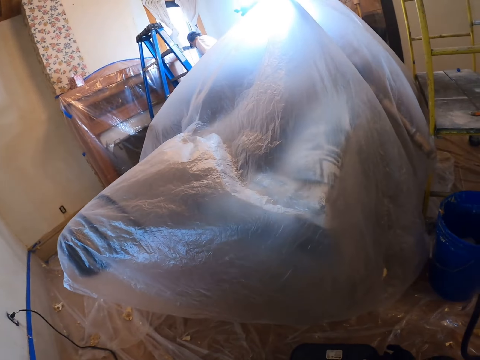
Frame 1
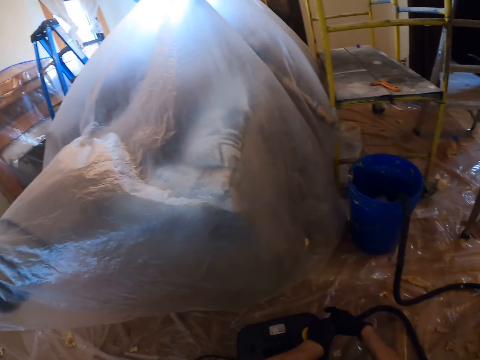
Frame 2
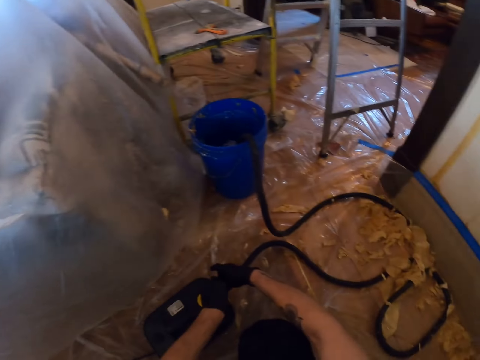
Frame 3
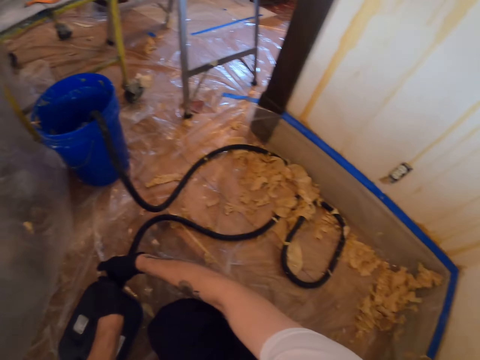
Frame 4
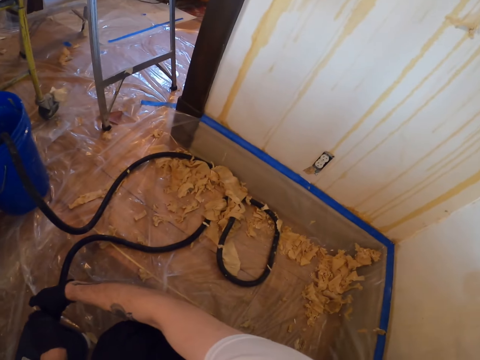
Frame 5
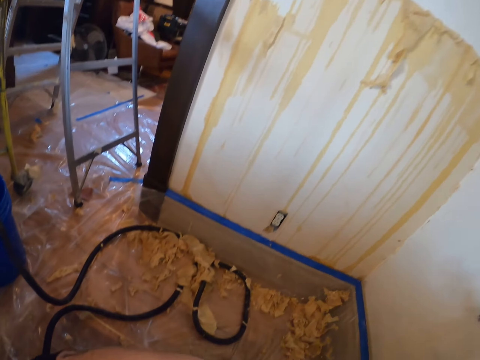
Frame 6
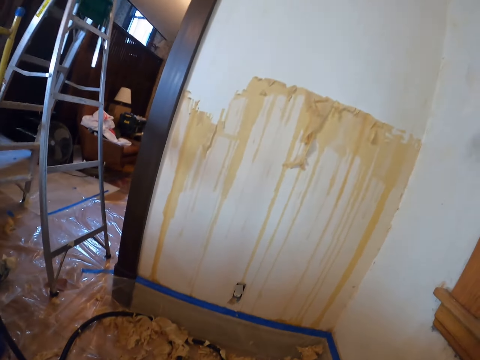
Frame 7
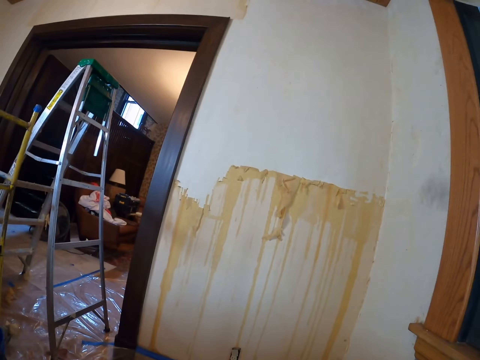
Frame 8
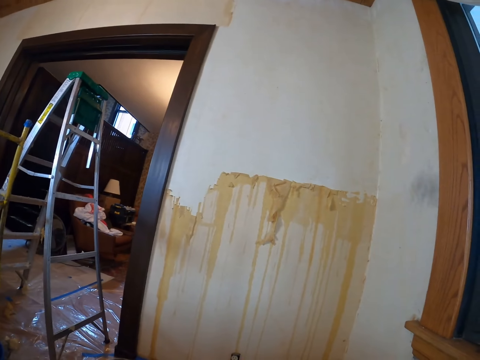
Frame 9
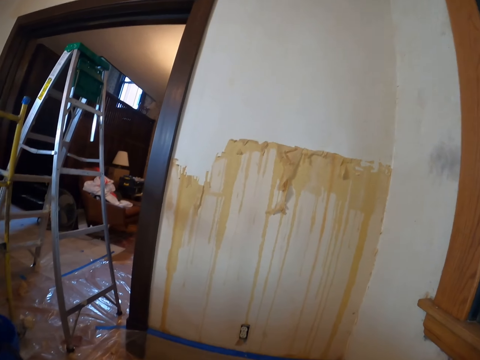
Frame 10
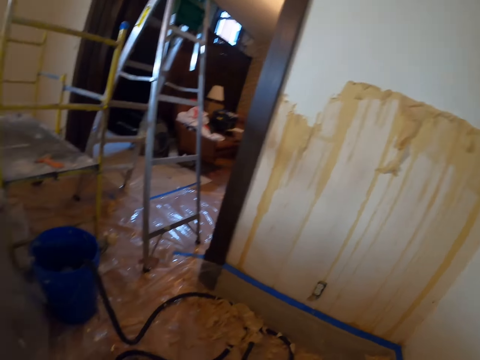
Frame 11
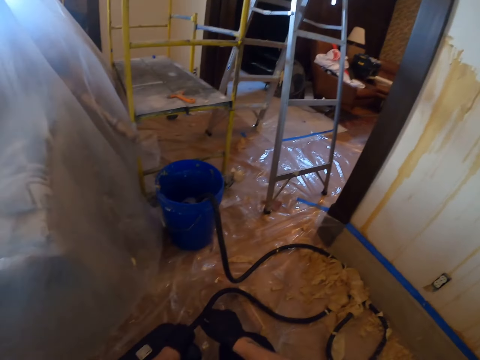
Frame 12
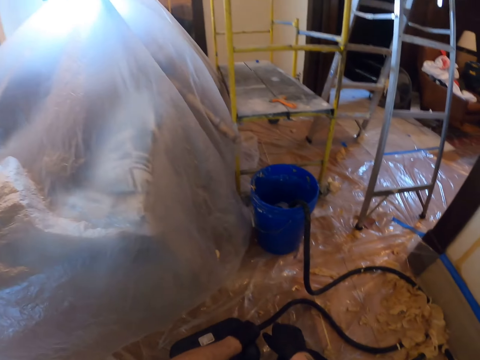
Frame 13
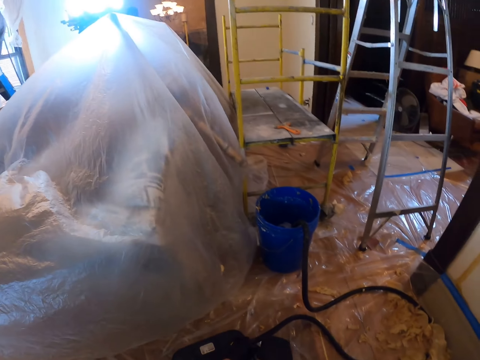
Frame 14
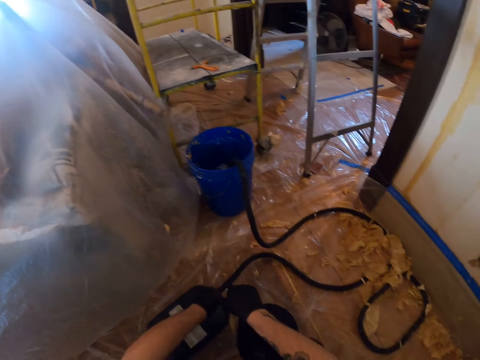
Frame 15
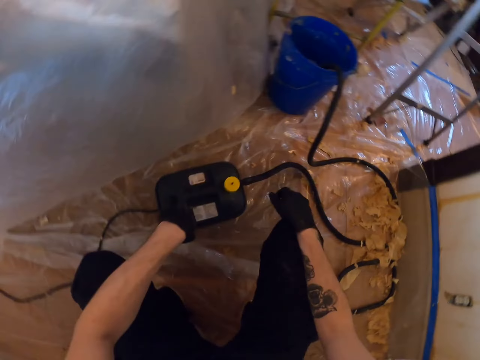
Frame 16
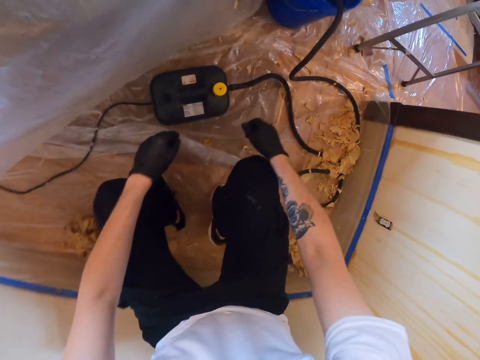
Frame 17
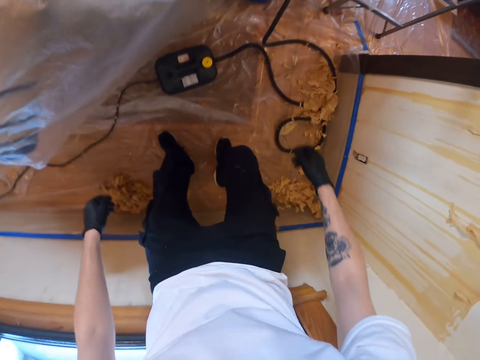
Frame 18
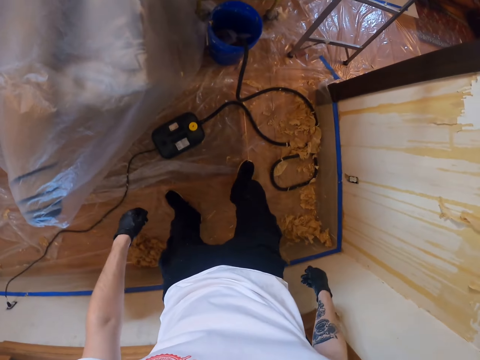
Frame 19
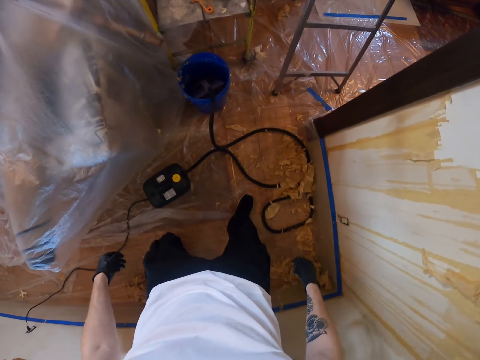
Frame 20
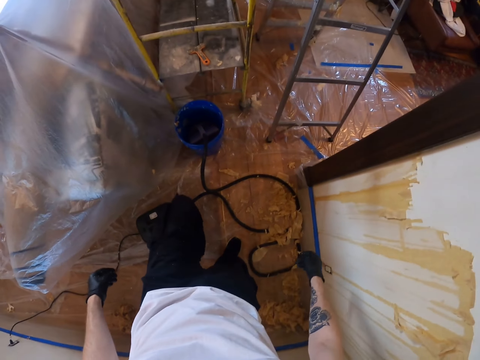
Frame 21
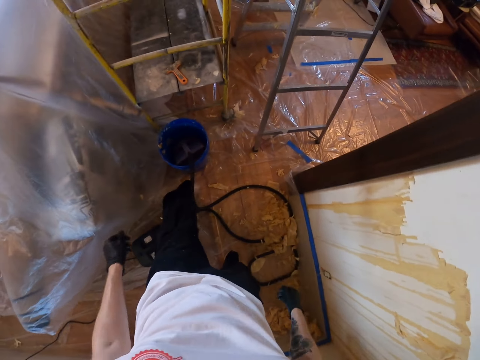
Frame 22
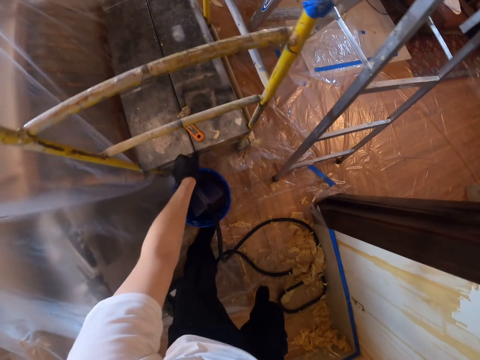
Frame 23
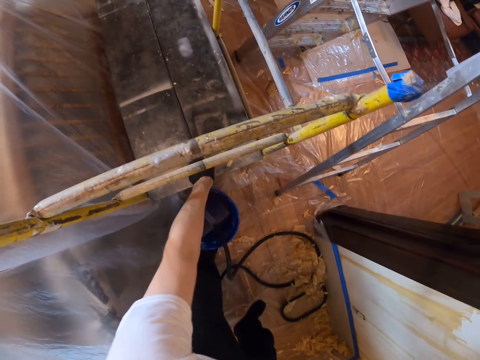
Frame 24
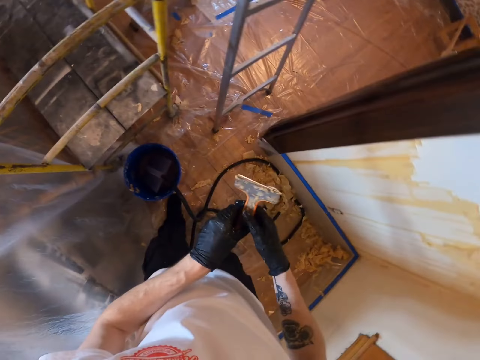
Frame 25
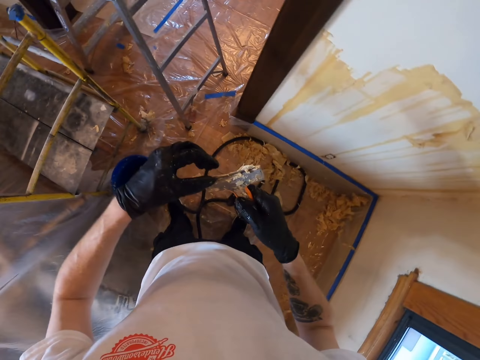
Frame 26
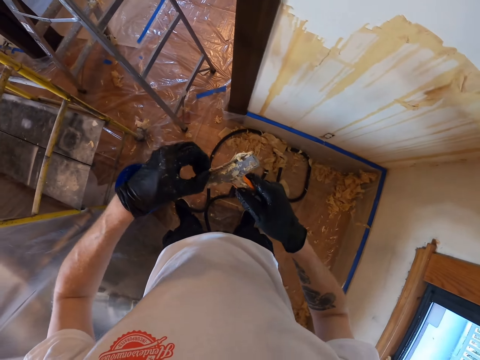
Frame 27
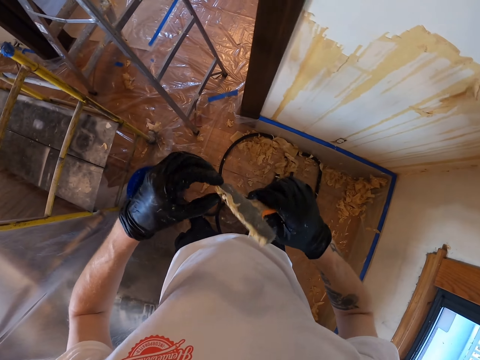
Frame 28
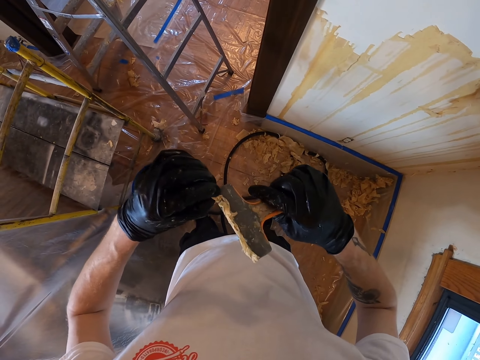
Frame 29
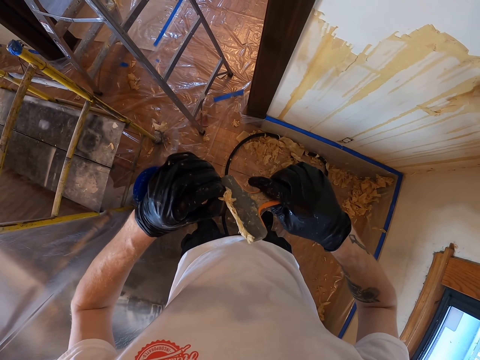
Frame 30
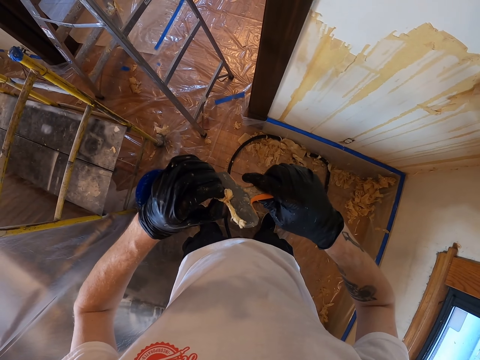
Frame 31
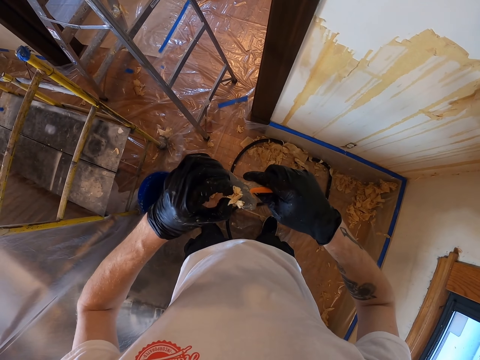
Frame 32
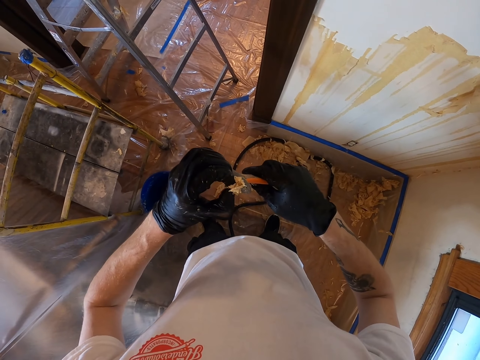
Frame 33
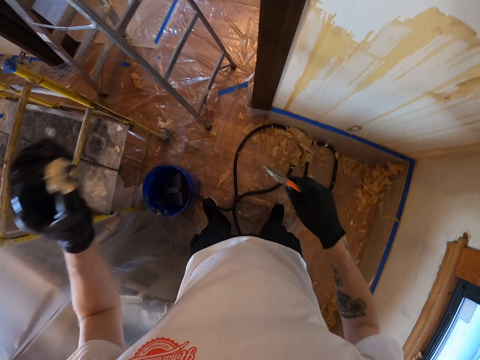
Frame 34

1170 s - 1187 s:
The camera wearer looks around. They turn around. They look at the wall. They look around. They stand up. They walk in the house. They pick up a scraper or brush from the table. They remove the wallpapers from the scraper. They look at the brush.

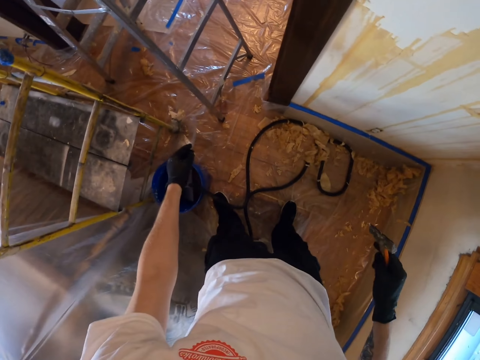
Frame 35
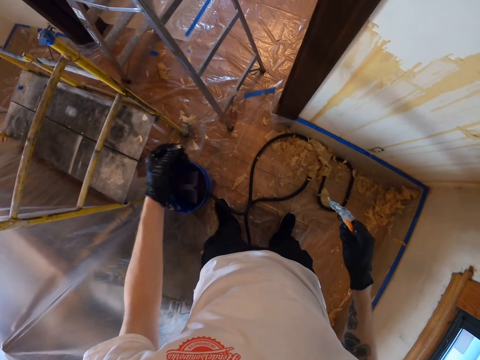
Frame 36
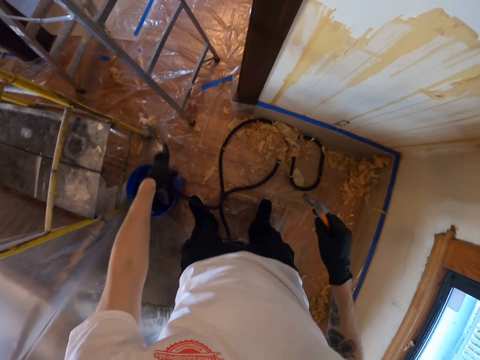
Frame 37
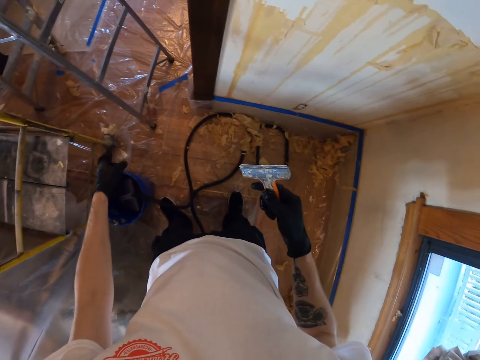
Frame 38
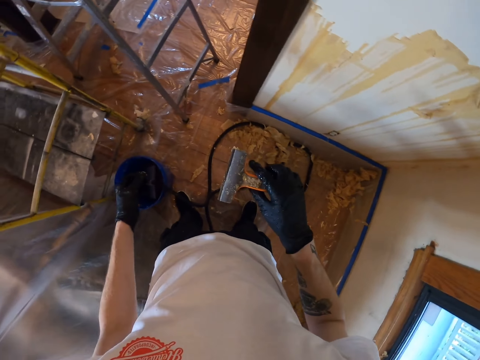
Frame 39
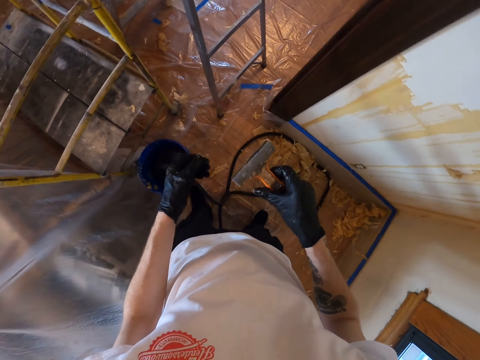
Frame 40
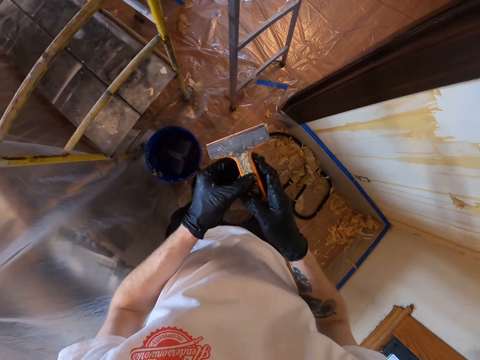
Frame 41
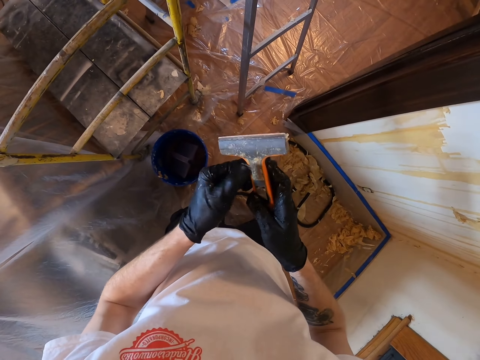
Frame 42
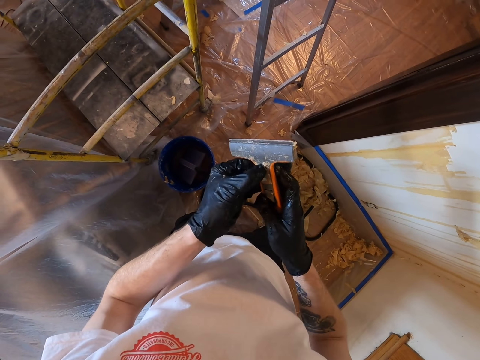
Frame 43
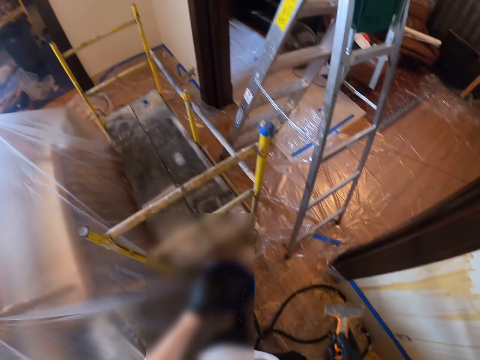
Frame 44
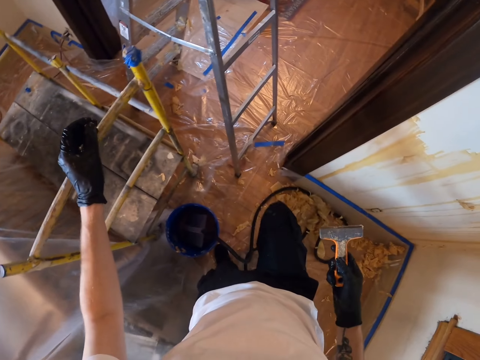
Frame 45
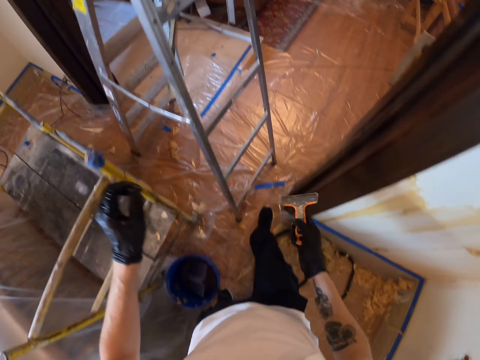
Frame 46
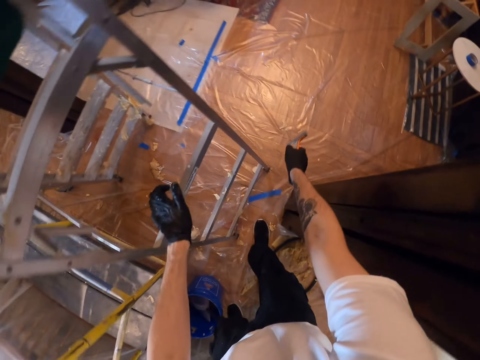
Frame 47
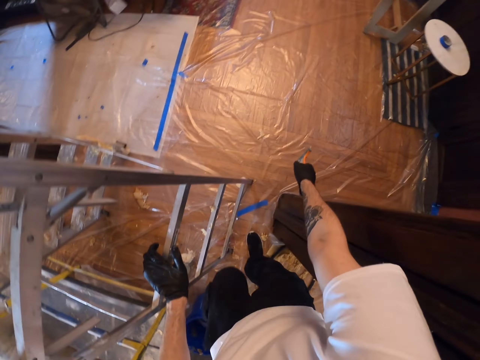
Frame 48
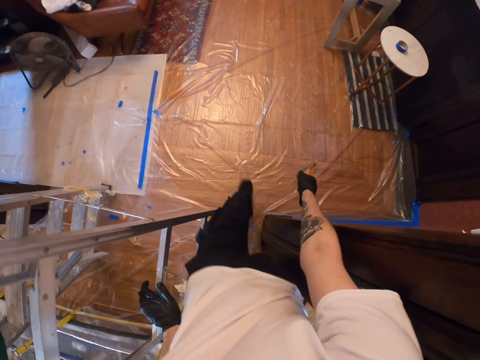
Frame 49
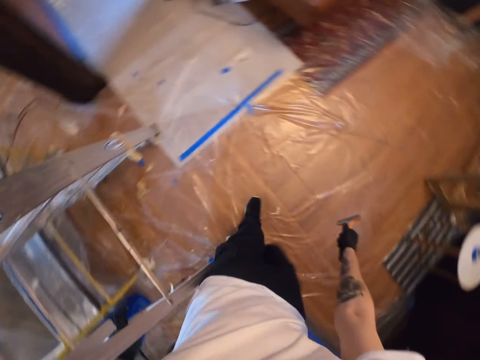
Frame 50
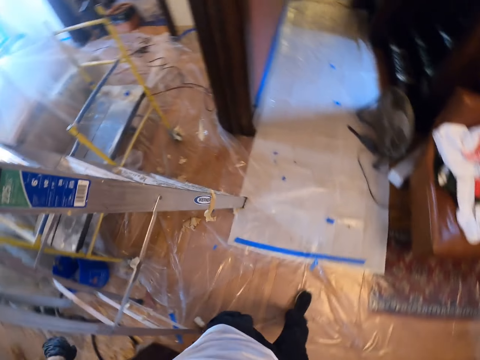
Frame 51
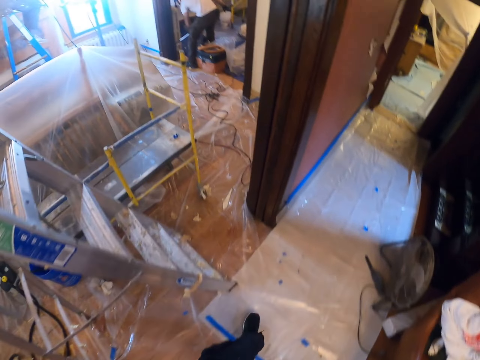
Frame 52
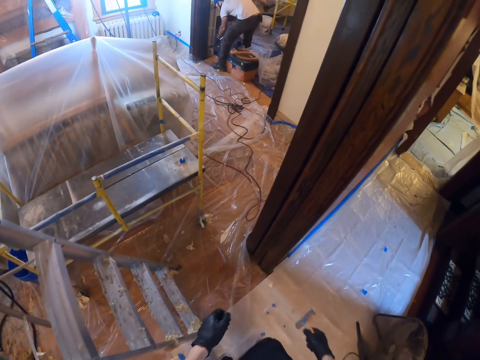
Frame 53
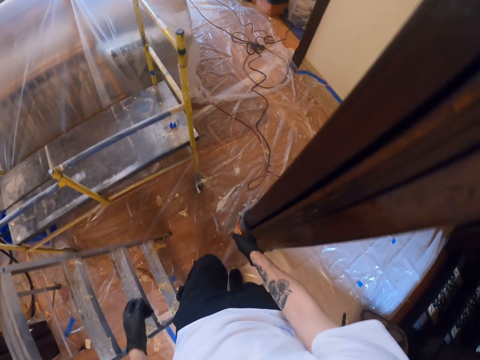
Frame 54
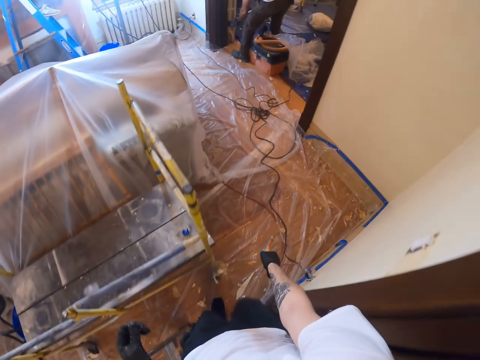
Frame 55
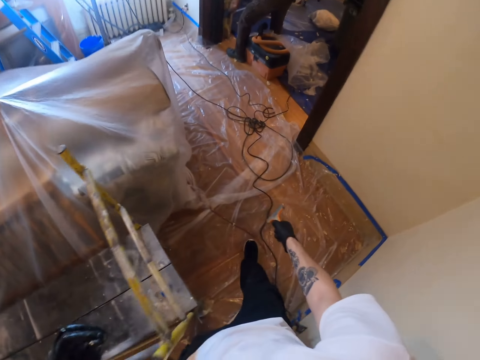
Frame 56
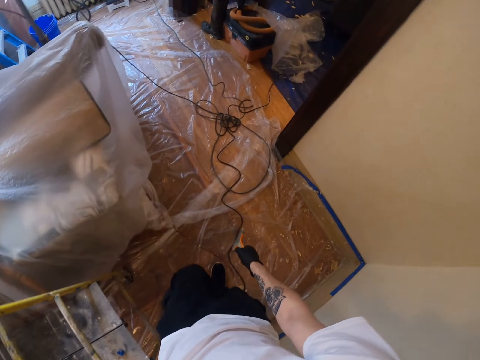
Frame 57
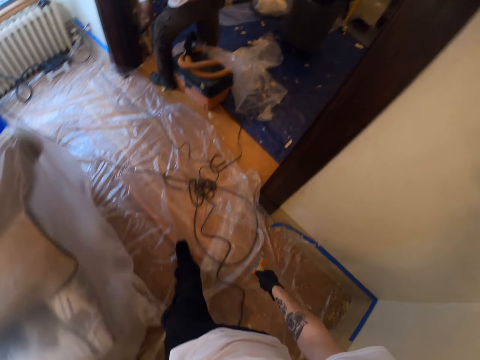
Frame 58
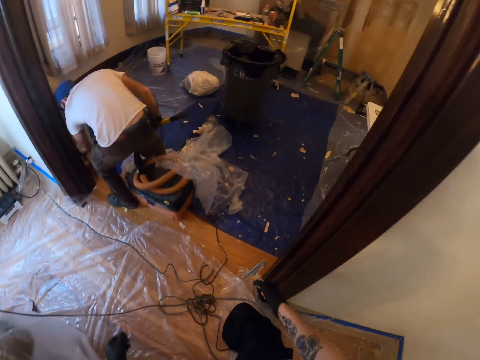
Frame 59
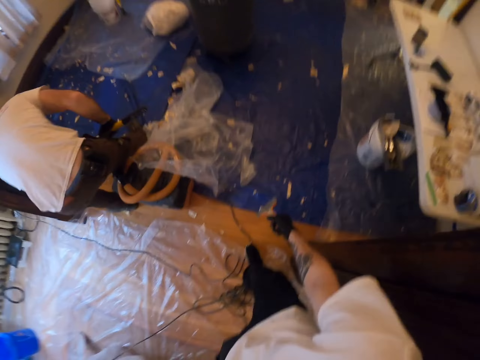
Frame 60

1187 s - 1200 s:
The camera wearer drops the wallpaper pieces or paint on the floor. They remove the paint. They walk in the house.
